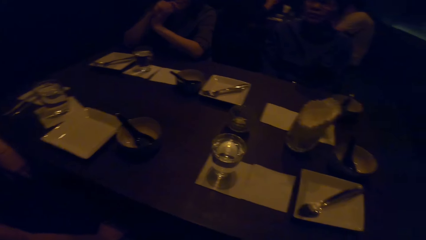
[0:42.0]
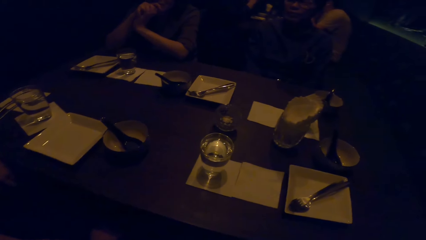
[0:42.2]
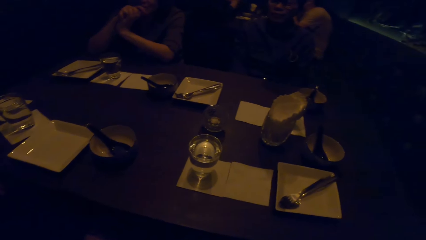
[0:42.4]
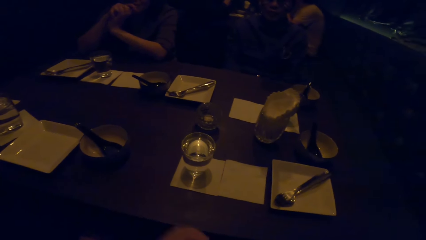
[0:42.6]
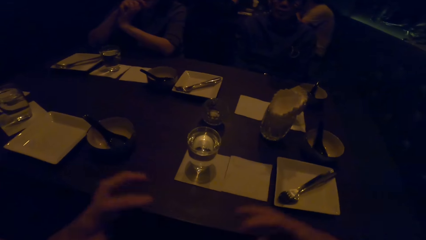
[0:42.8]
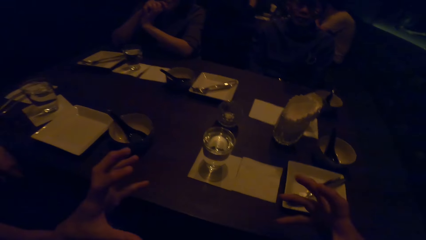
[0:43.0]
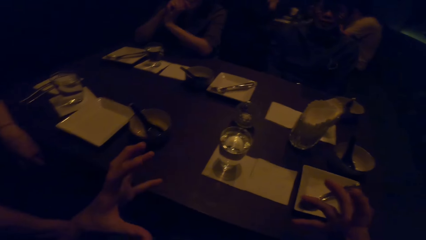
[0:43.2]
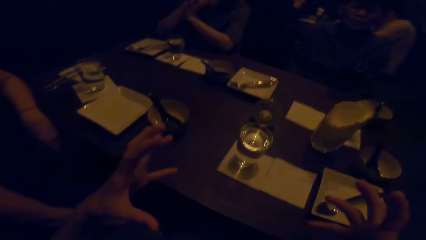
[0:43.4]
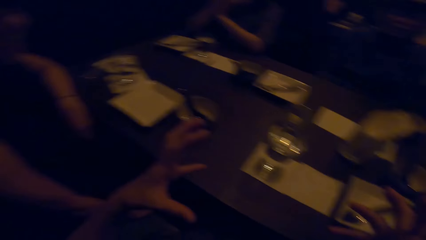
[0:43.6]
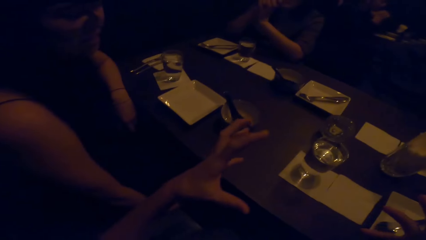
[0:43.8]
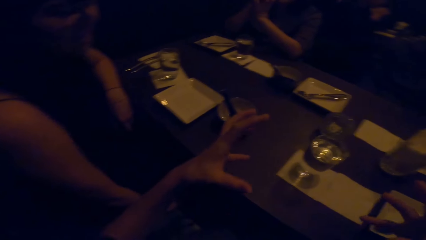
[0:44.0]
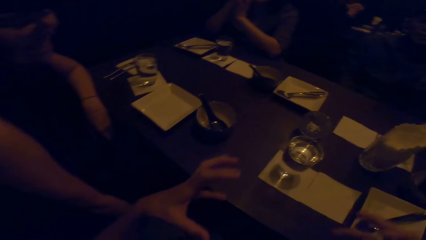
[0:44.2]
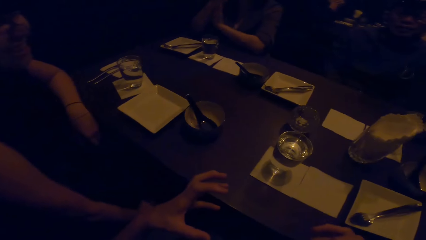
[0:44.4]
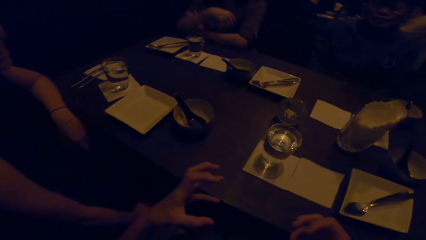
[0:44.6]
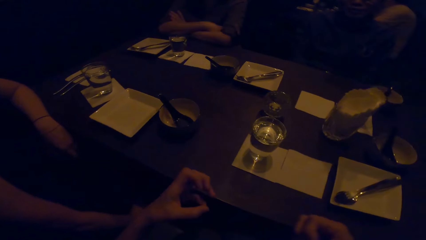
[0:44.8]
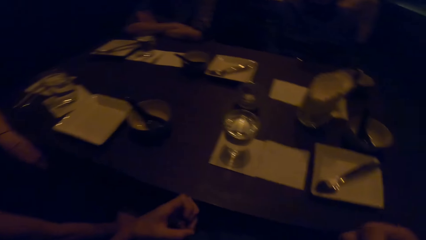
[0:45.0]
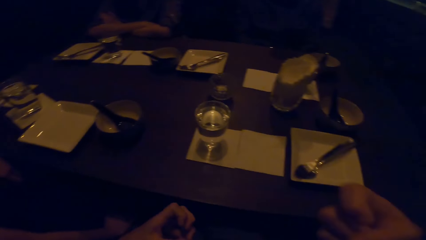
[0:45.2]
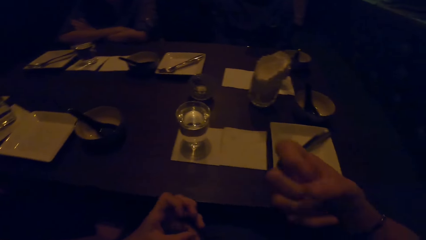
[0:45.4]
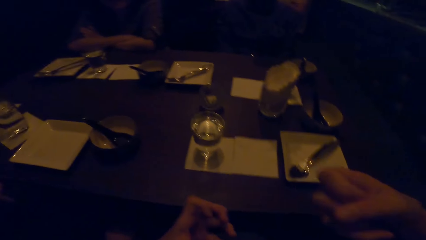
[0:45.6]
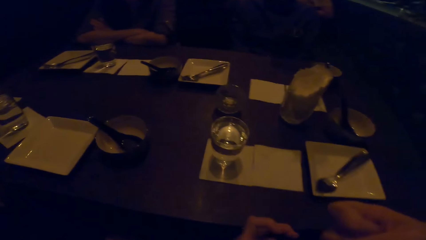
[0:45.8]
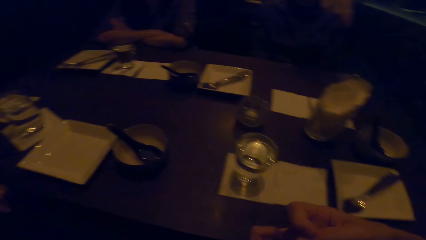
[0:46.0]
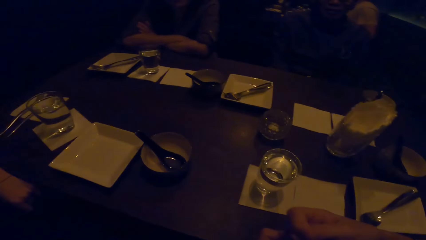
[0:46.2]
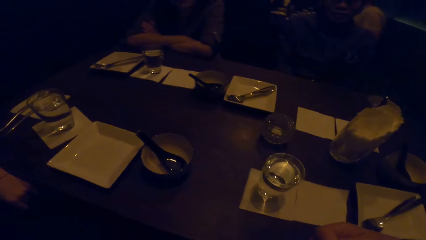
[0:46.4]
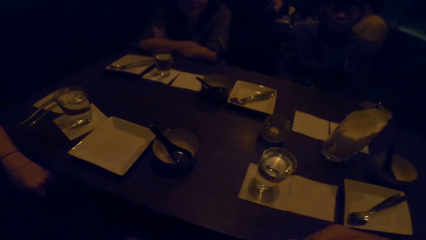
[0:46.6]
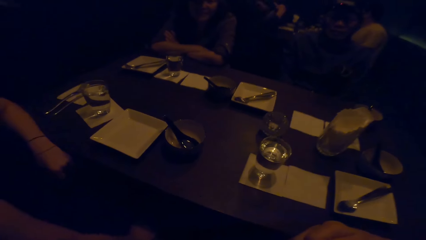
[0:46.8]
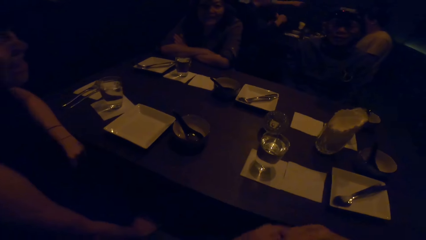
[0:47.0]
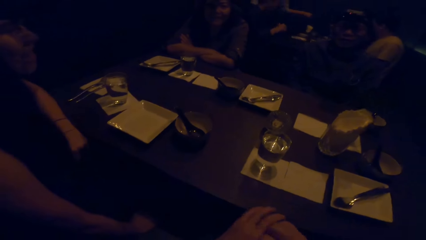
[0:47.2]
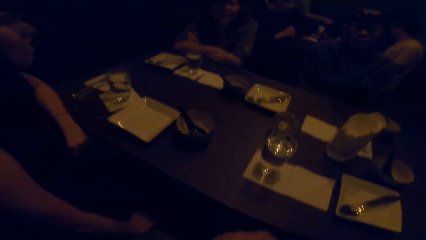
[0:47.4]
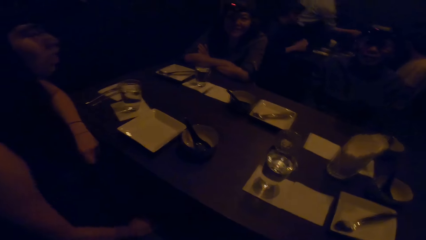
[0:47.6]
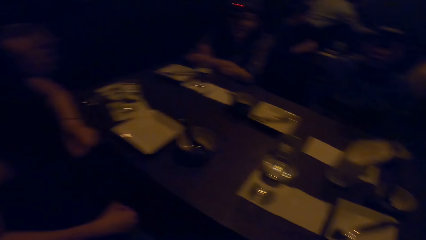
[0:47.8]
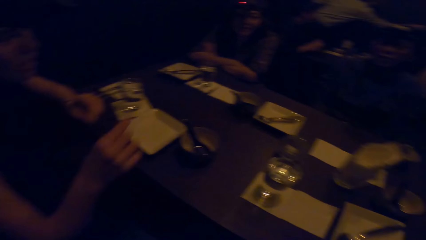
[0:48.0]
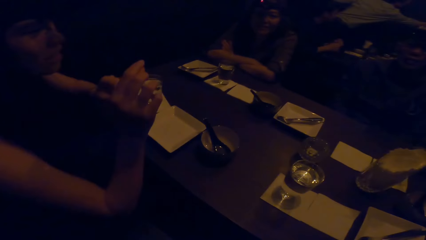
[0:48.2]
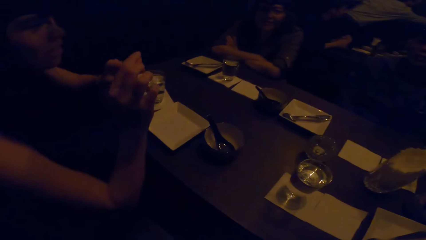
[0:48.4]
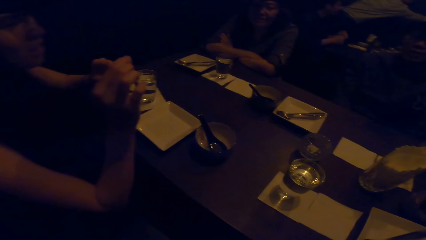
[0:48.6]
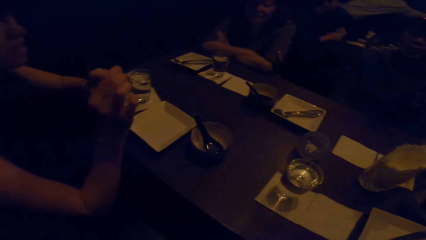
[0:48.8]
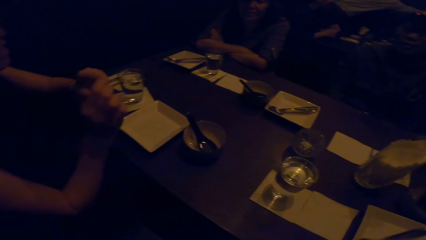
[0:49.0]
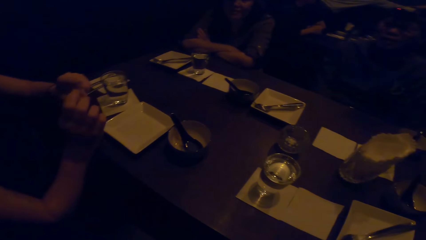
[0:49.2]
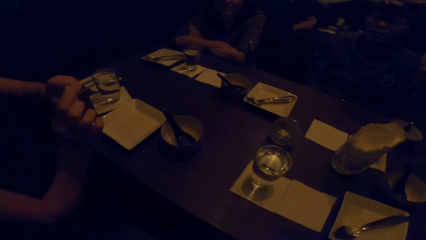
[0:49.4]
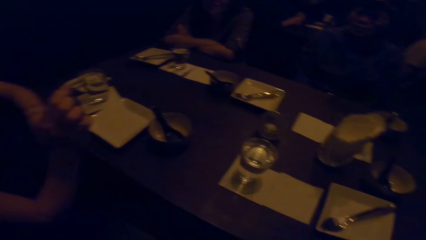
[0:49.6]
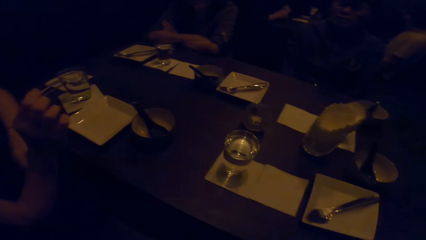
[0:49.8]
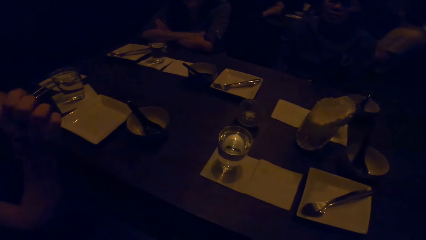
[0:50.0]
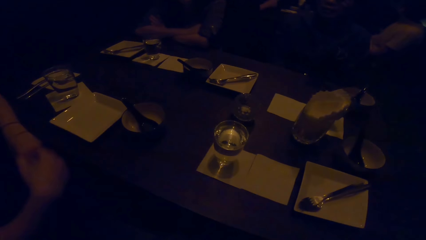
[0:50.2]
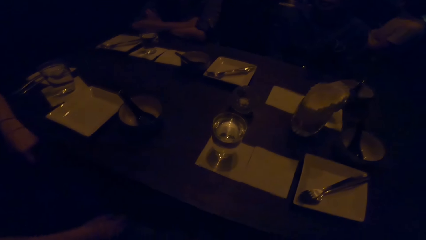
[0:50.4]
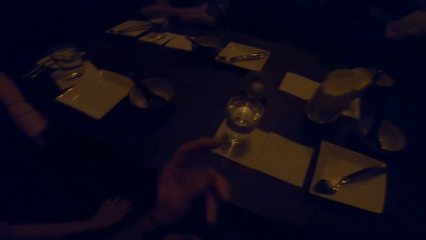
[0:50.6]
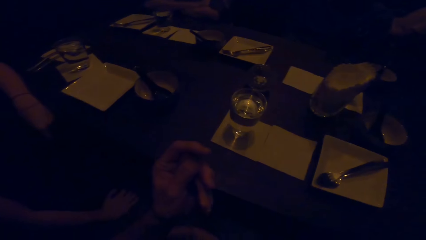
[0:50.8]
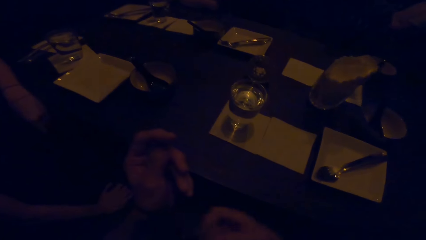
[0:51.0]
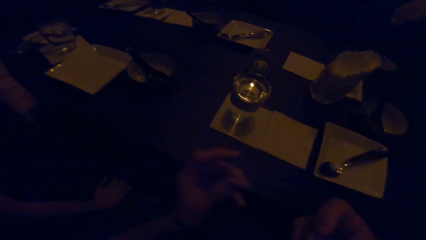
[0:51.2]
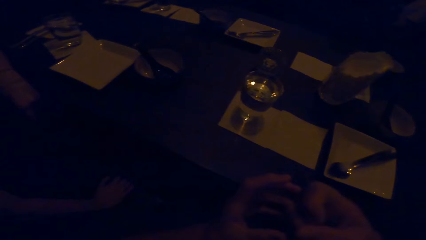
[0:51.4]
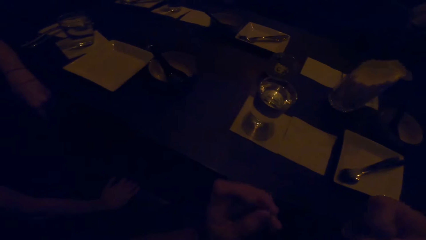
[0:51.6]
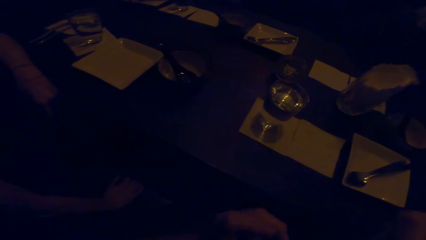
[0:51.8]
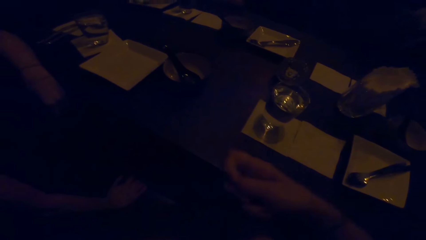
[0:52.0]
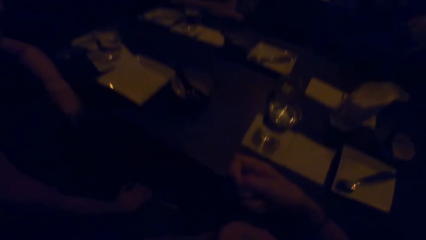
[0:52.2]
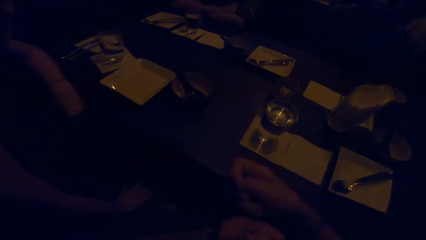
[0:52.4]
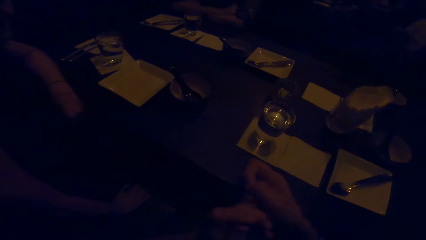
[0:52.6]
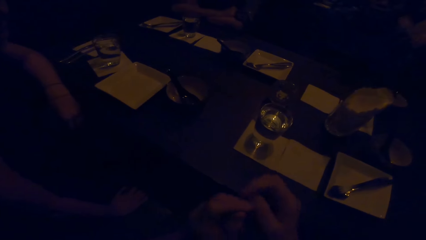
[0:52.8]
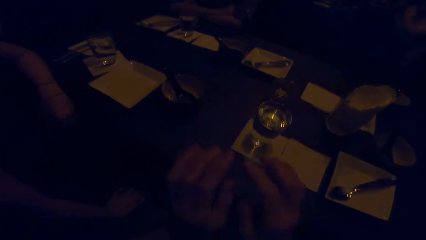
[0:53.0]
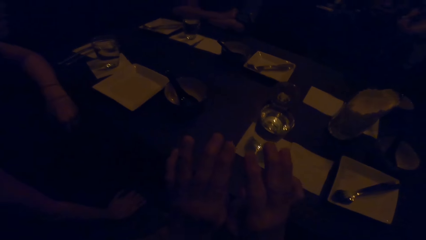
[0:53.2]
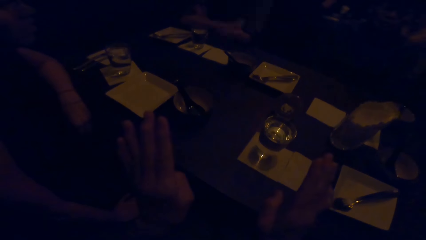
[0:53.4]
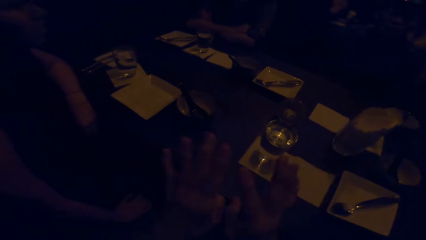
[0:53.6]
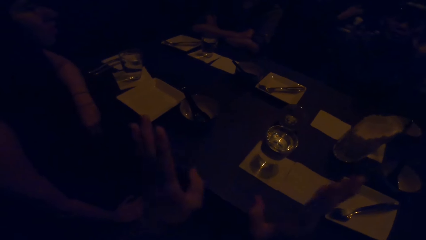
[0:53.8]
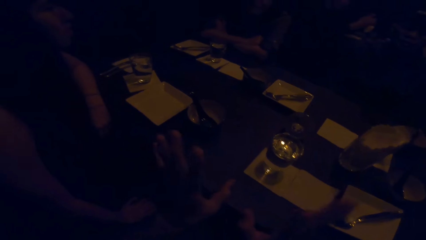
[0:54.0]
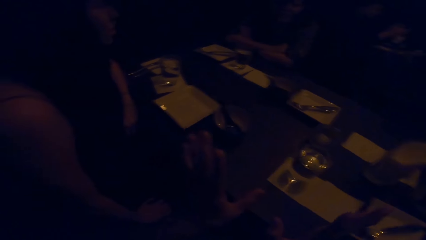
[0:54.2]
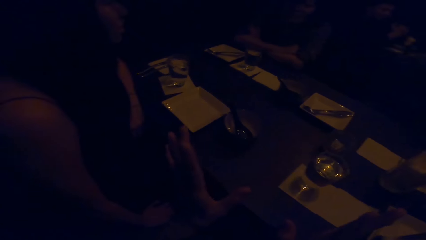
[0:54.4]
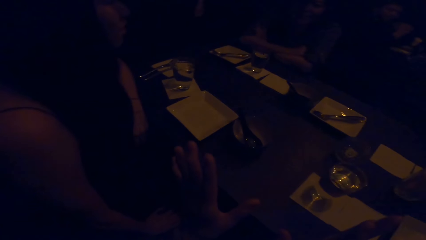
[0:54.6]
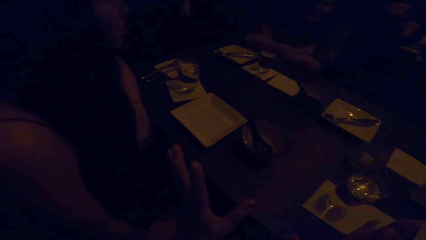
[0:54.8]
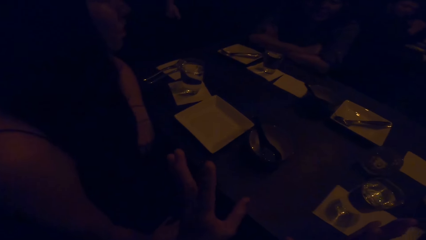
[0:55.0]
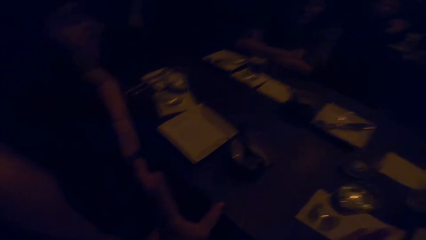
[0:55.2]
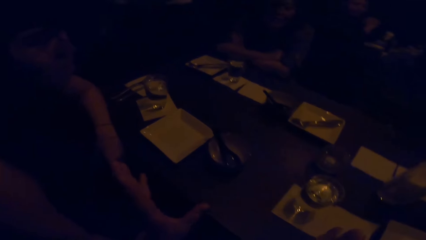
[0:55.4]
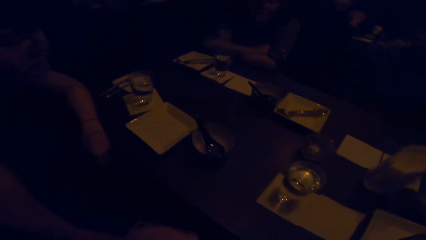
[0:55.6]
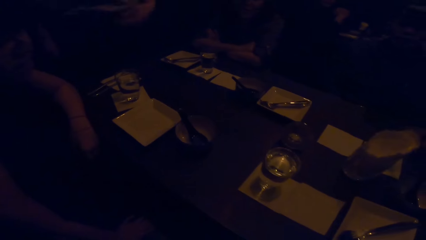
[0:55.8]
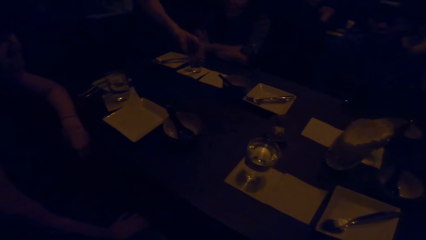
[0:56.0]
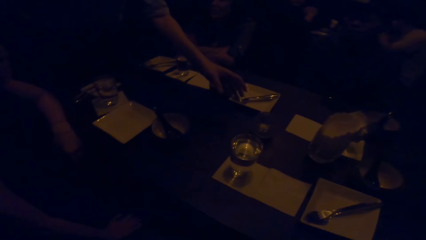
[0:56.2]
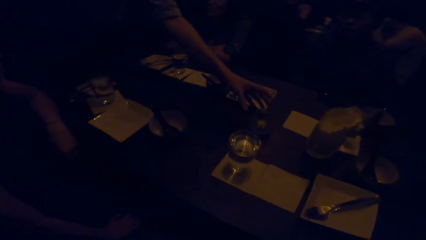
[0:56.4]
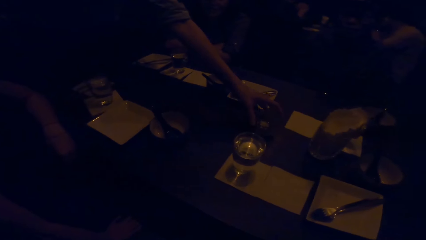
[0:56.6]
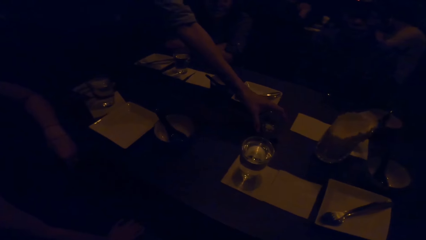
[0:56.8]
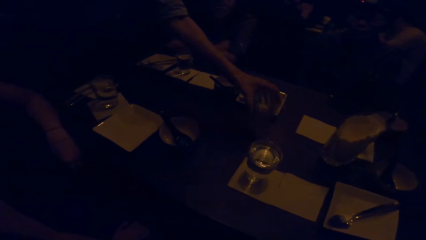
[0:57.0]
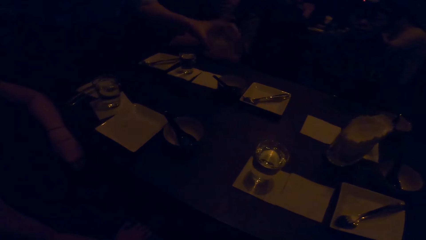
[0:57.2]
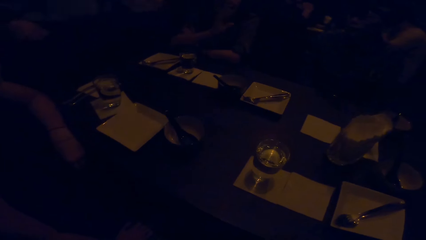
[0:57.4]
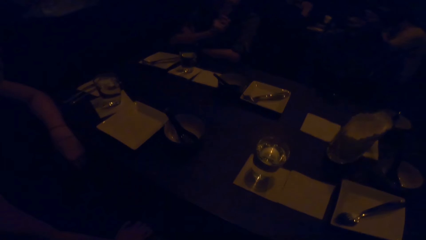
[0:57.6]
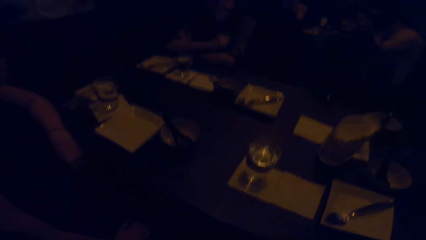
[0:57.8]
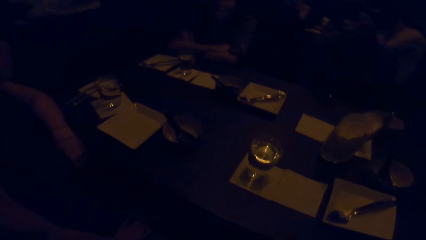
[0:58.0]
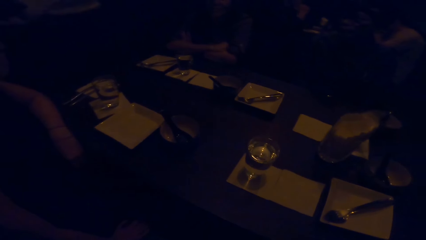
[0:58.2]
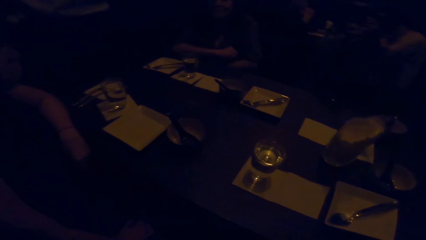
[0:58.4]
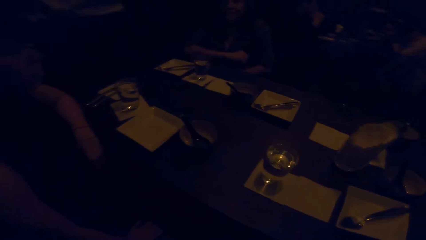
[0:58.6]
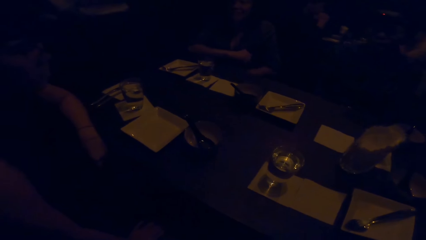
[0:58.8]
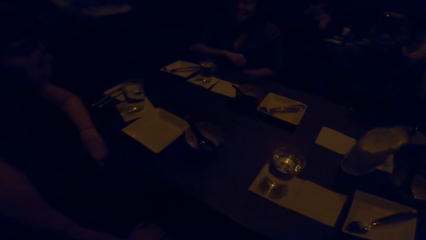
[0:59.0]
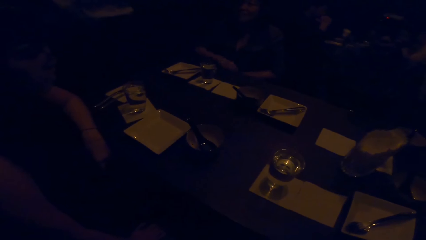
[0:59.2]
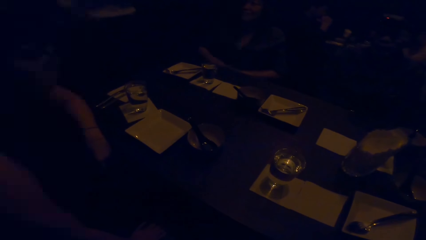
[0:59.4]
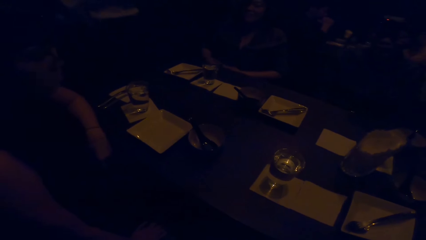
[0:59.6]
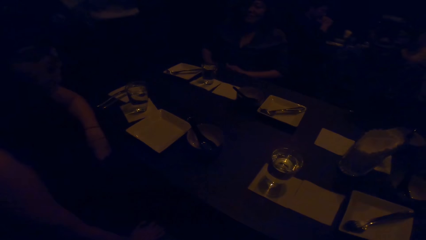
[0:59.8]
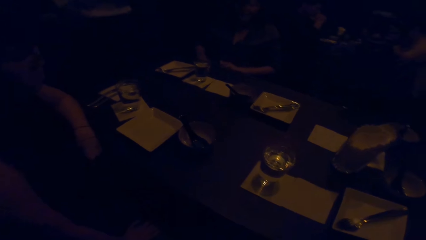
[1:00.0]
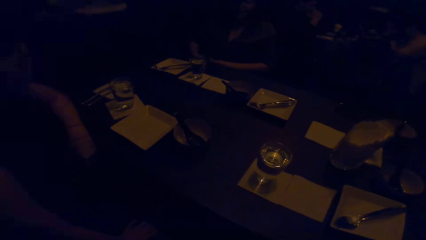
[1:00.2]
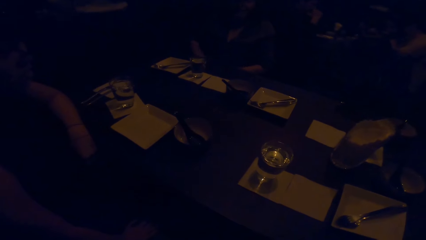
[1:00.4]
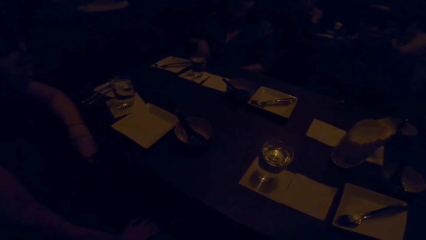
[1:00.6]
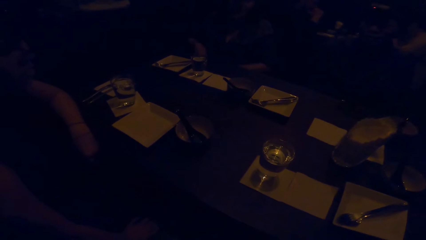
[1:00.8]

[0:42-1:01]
The camera wearer spreads both hands. She gestures her hands. A person serves the food. A woman gestures her hand. The camera wearer gestures her hands. The first person walks in the room. The first person picks up a glass from the table. Another person adjusts her sitting position.
